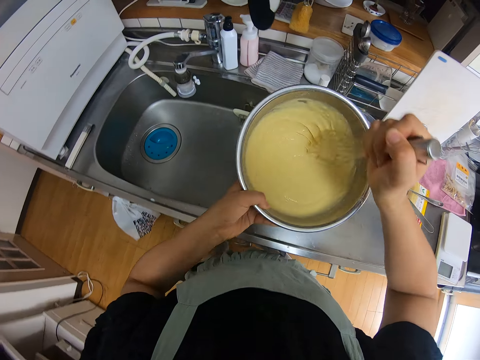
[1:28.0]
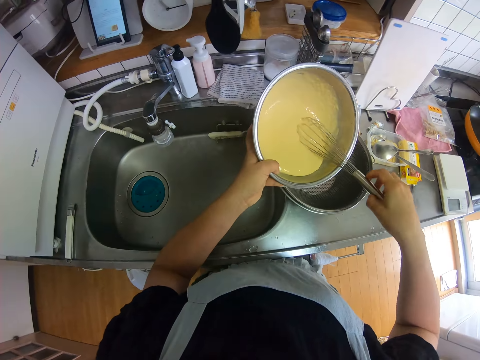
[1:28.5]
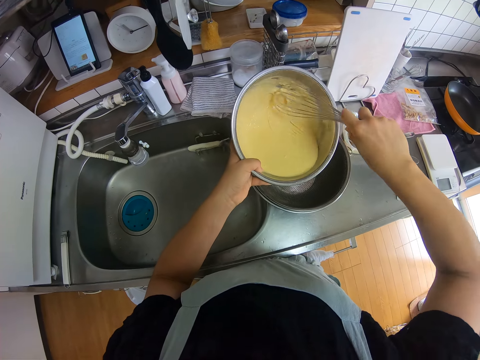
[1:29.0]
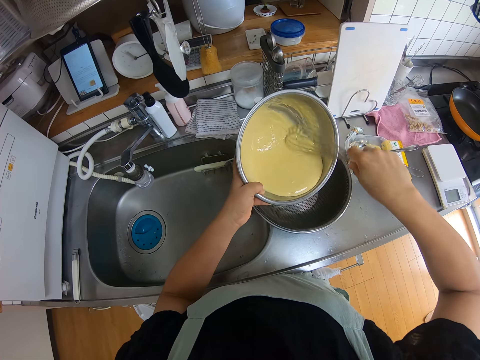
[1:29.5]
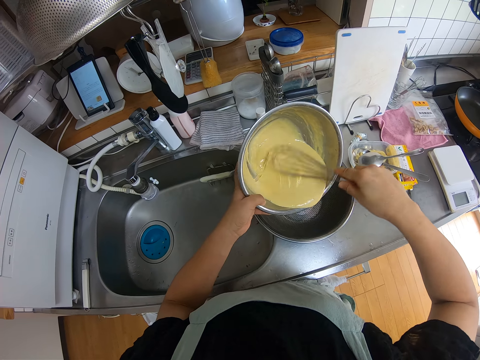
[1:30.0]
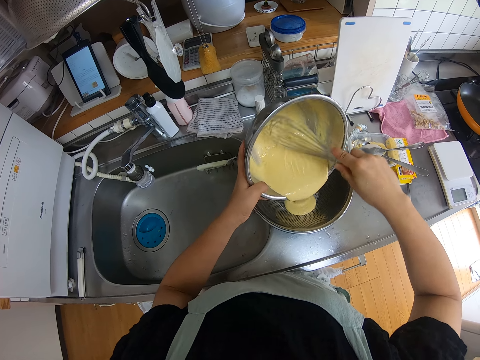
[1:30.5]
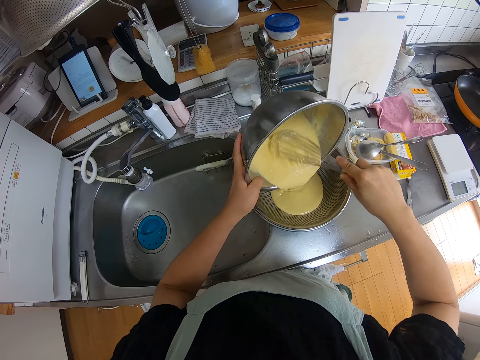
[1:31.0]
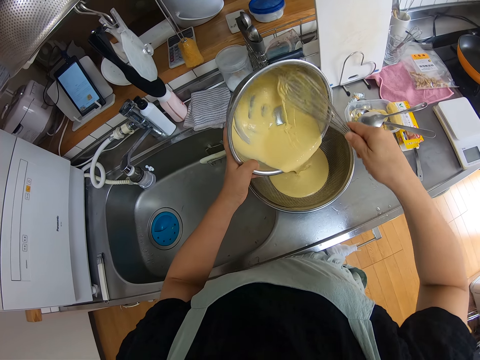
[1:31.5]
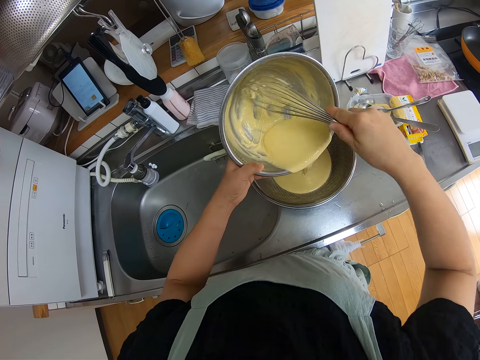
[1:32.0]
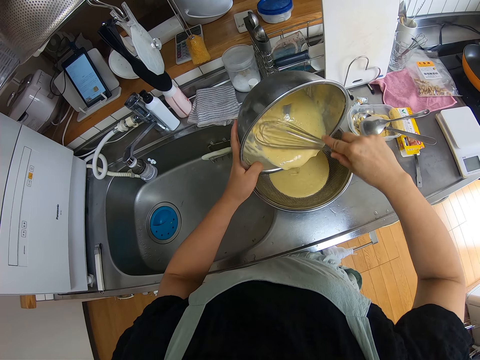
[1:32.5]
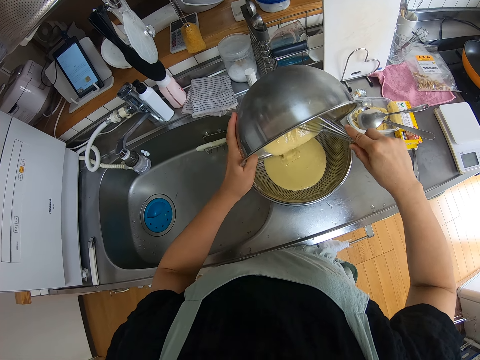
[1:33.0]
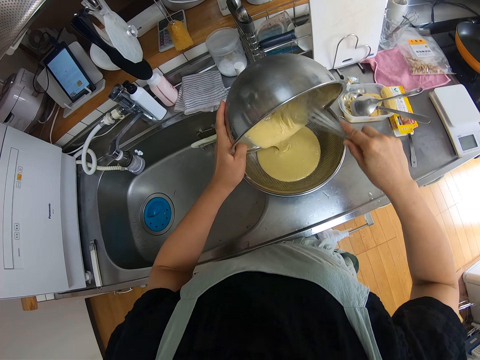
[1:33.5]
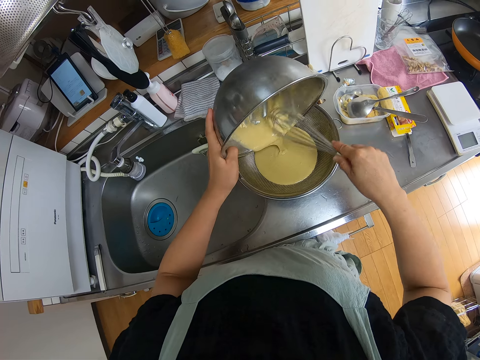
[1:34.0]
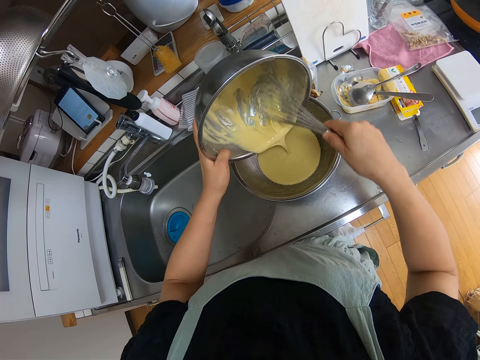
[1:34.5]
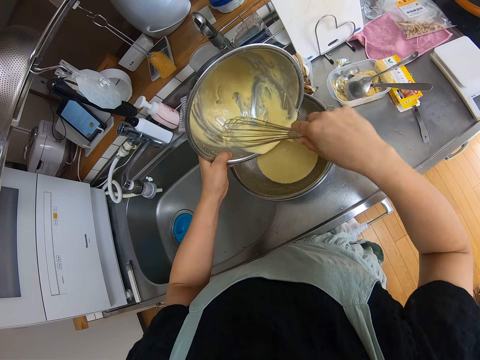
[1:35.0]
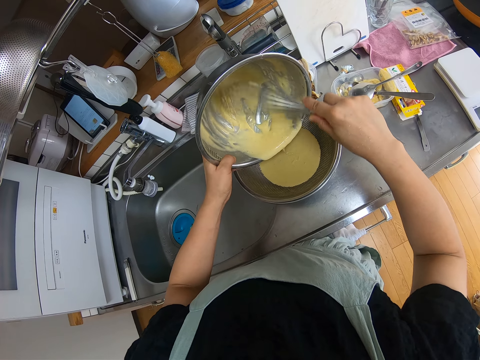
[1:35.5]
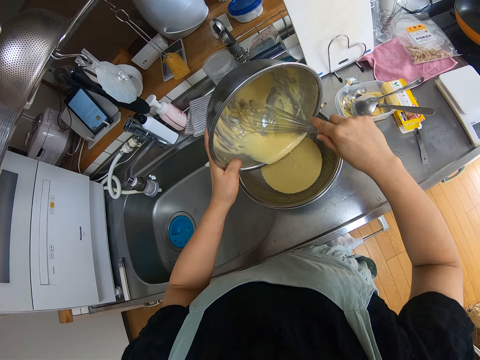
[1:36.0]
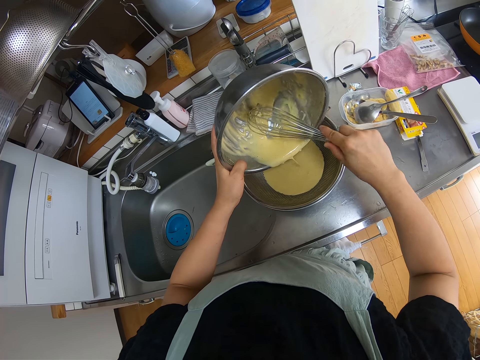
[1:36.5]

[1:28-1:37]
The camera wearer places the bowl of batter over the strainer. They pour the batter into the strainer. They remove the ingredients from the bowl with an egg beater.

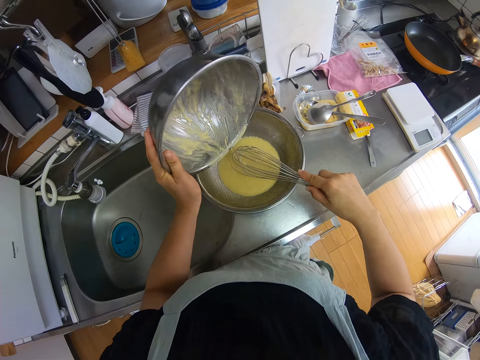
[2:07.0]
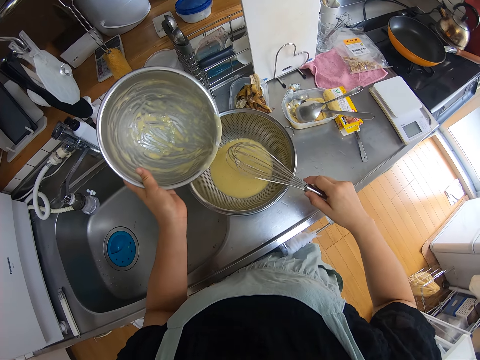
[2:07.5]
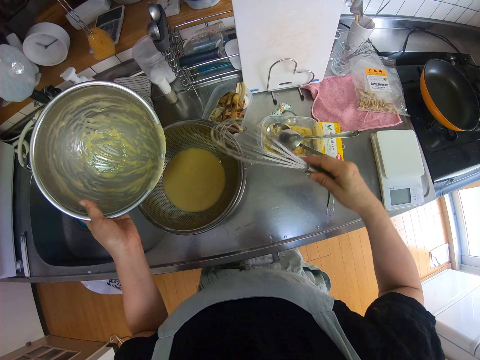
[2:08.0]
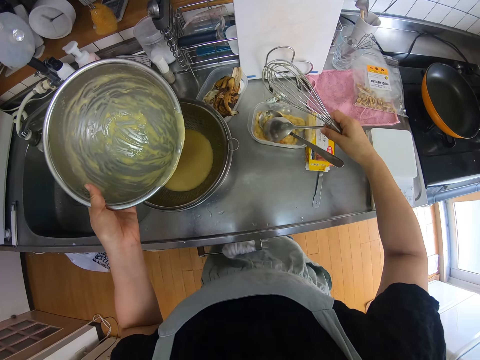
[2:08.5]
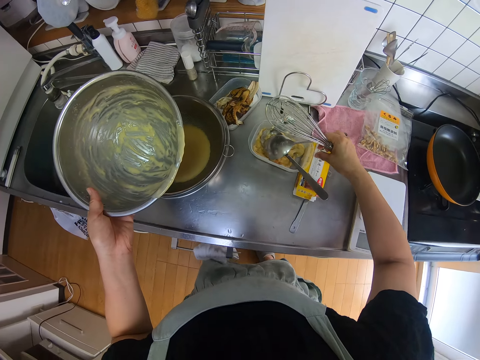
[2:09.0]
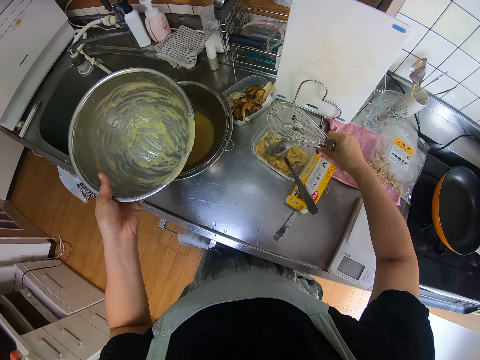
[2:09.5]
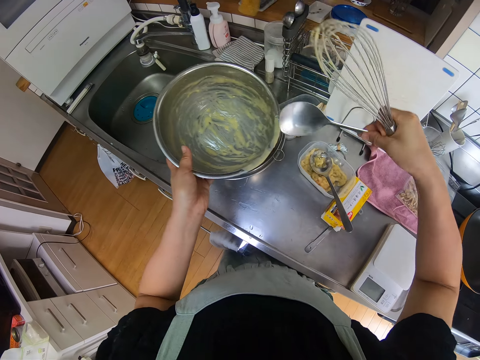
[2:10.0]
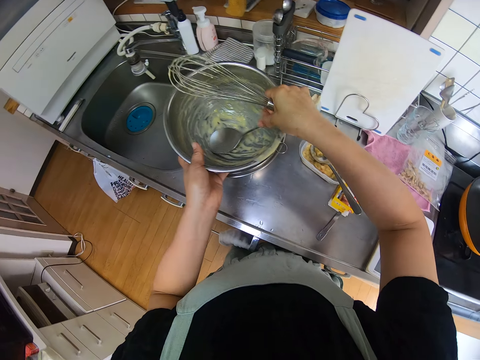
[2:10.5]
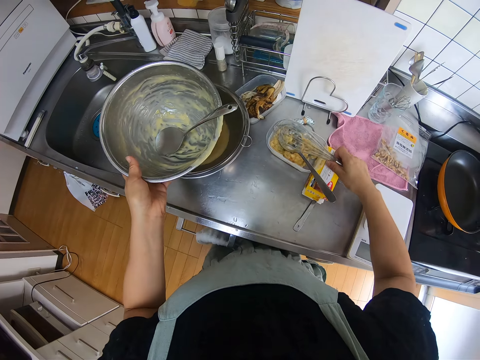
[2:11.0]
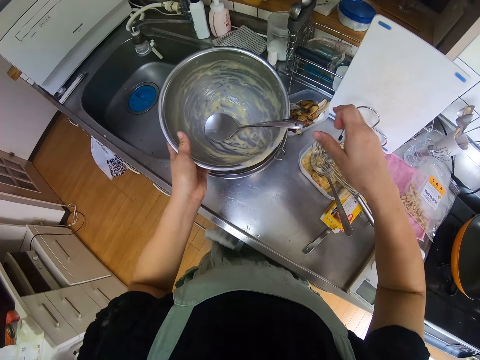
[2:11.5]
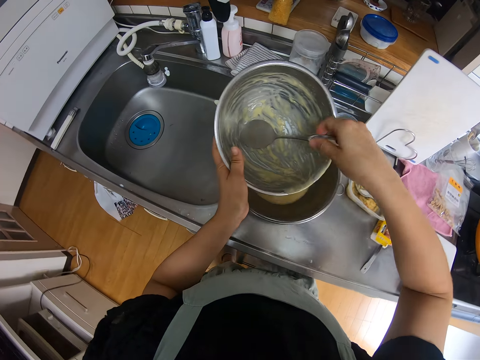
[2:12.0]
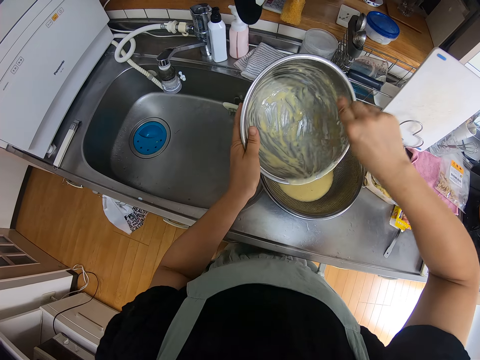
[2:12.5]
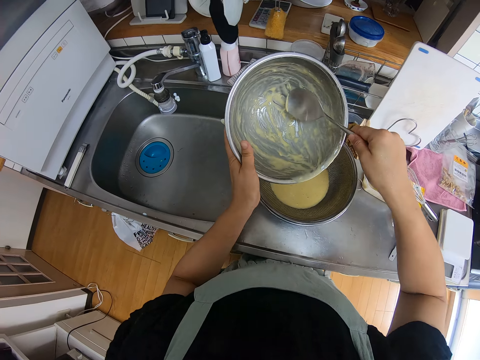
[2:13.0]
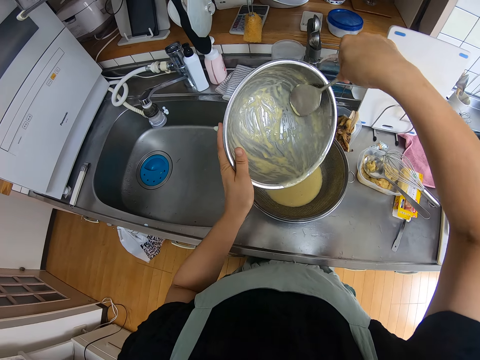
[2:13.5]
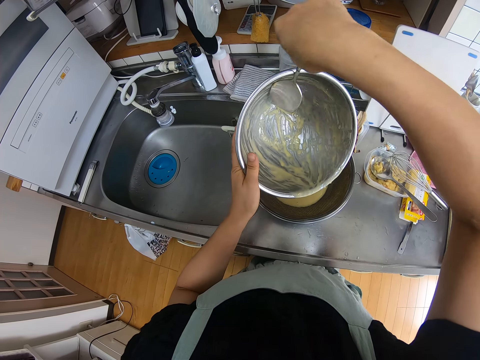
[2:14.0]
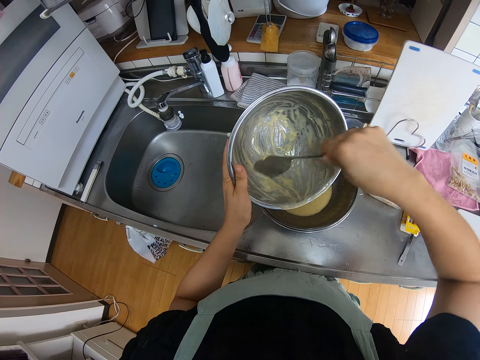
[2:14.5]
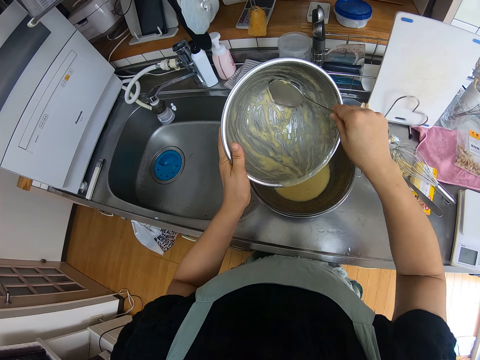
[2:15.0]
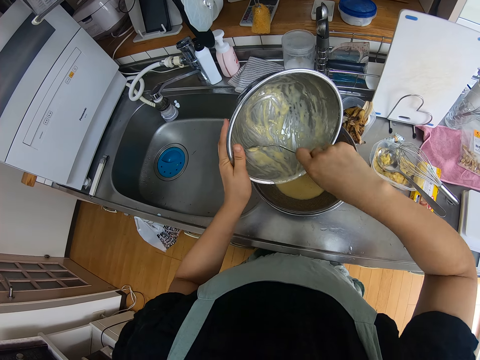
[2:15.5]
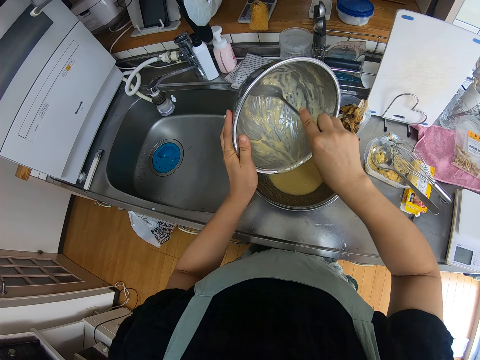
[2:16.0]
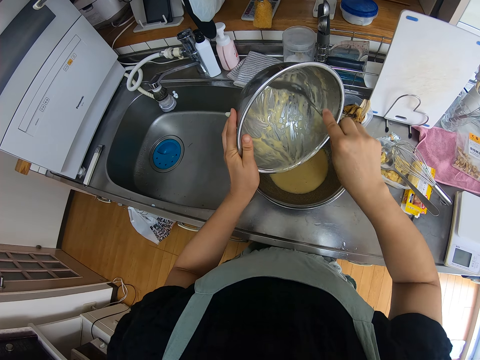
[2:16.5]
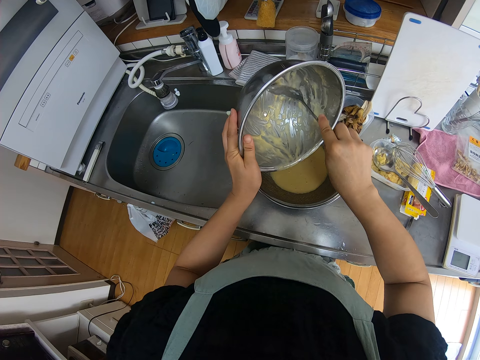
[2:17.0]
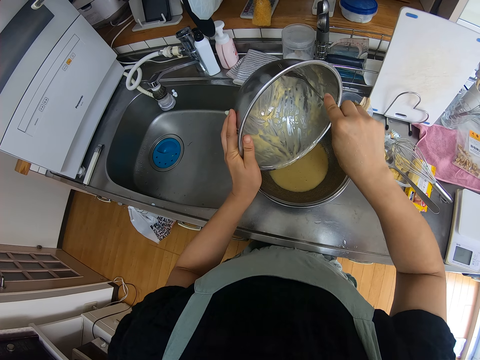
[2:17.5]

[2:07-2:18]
The camera wearer lifts up a spoon with her right hand. She drops the spoon into the empty bowl. She drops the whisk on the plate of food. She picks up the spoon with her right hand and scrapes some batter from the bowl into the strainer with the spoon.

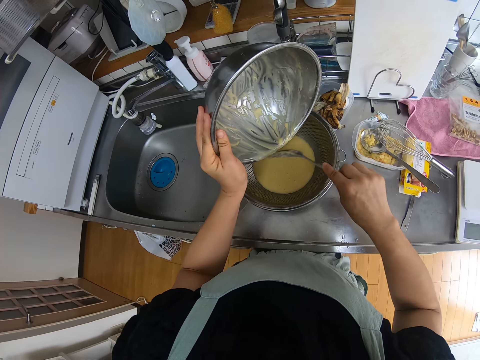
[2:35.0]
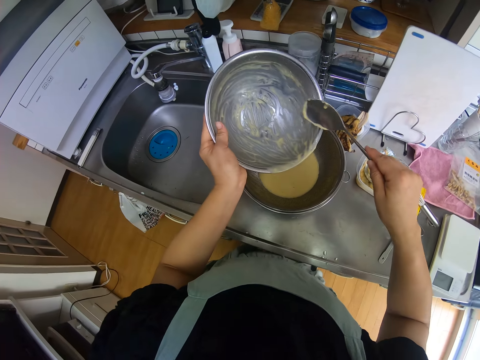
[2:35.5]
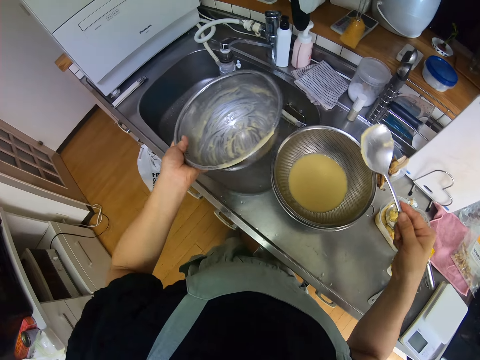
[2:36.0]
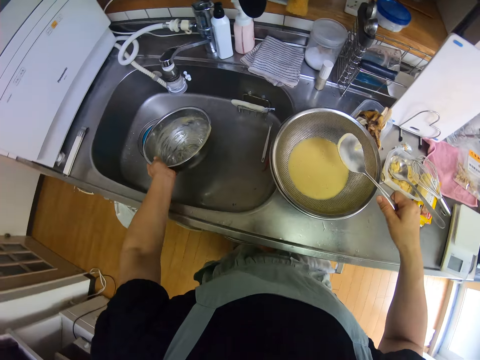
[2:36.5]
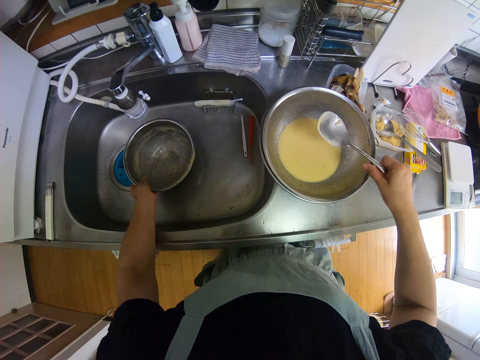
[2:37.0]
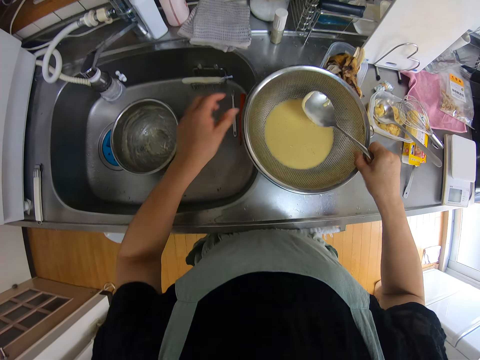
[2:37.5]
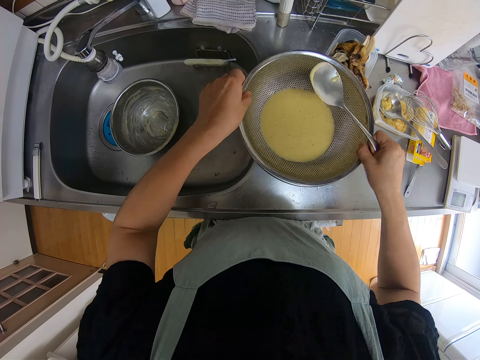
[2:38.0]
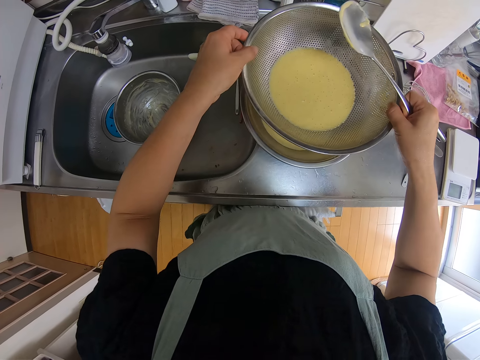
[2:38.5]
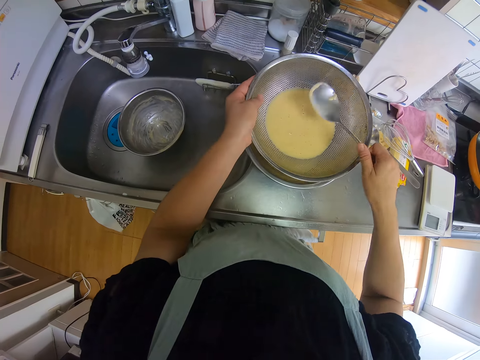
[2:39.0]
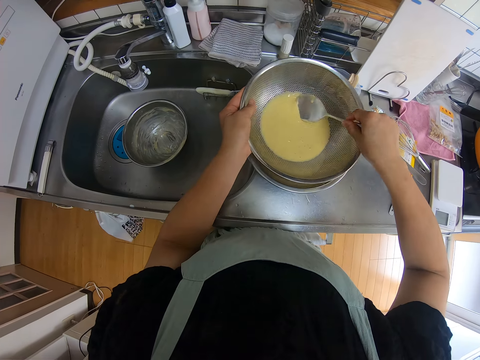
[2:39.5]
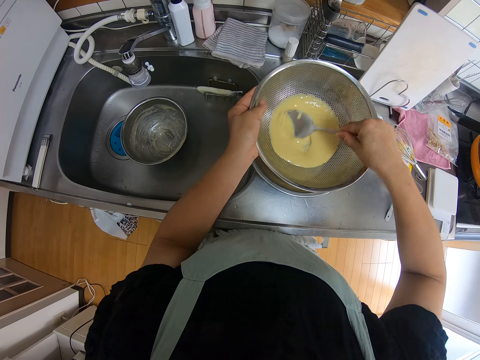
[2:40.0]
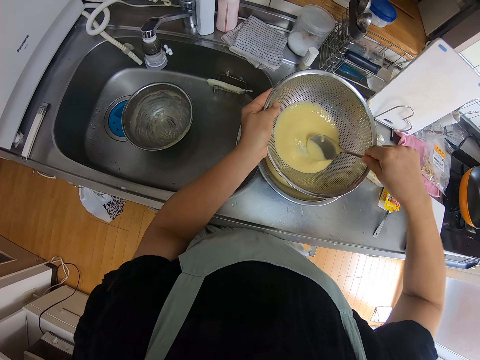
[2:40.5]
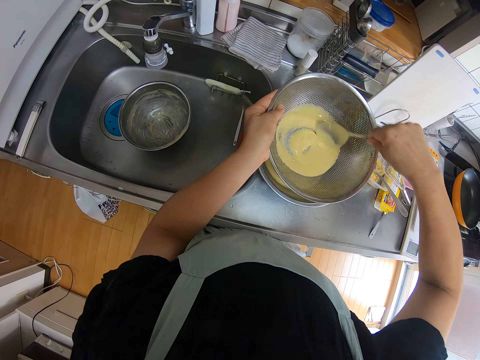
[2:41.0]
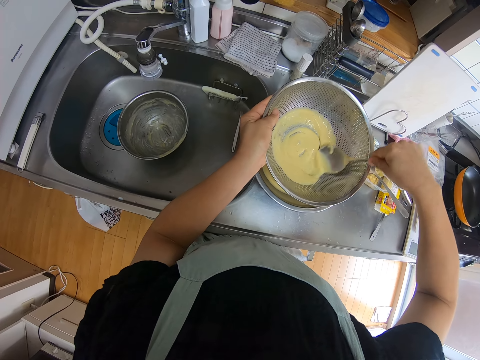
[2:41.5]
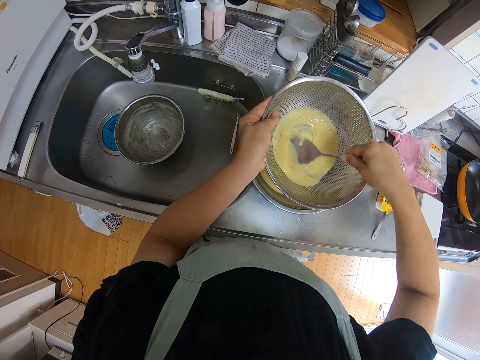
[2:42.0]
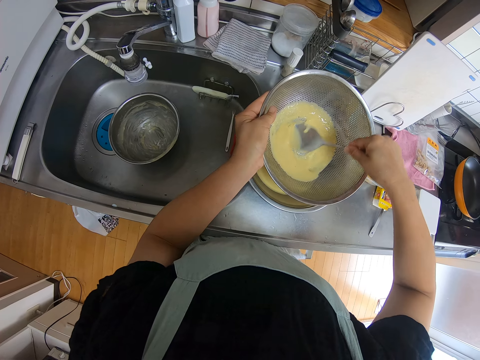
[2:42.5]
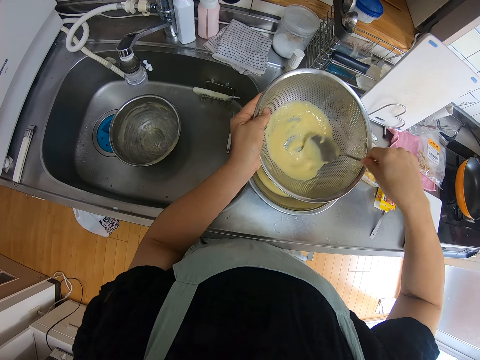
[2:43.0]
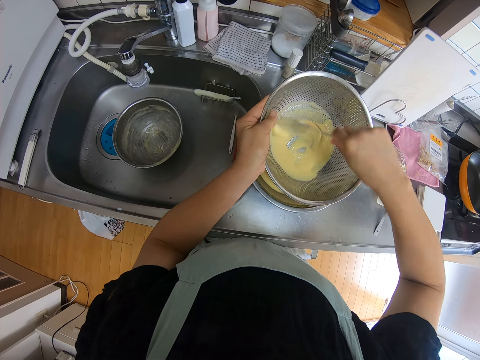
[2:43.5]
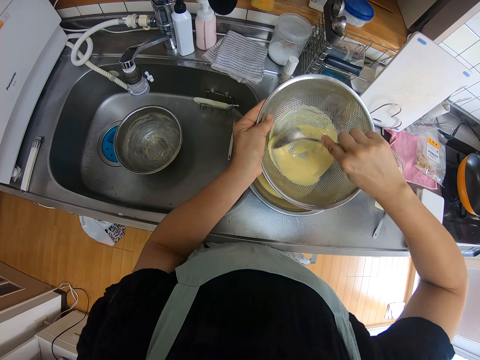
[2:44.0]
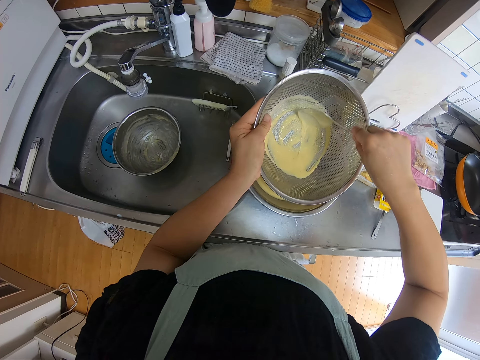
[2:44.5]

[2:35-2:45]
The camera wearer drops the empty bowl into the sink. They lift up the strainer with the batter. They strain the batter into the bowl. They stir the ingredients.
